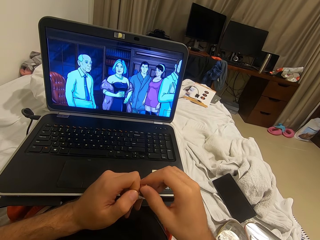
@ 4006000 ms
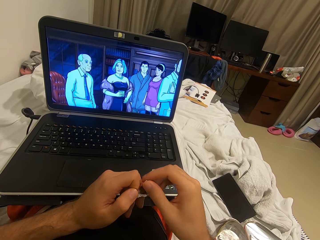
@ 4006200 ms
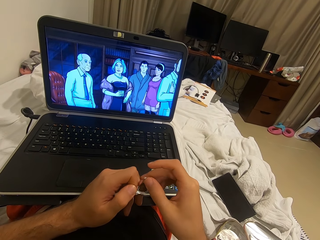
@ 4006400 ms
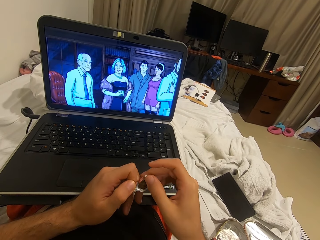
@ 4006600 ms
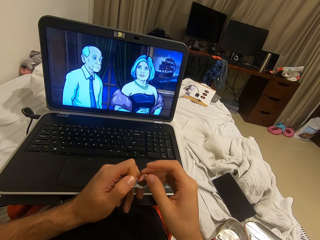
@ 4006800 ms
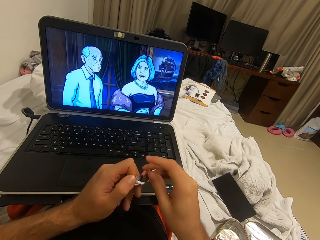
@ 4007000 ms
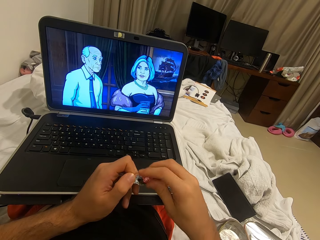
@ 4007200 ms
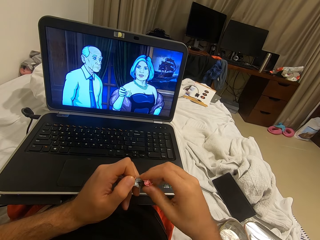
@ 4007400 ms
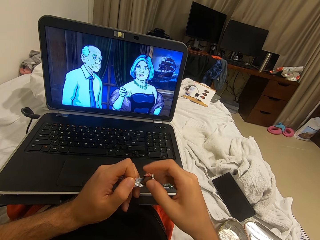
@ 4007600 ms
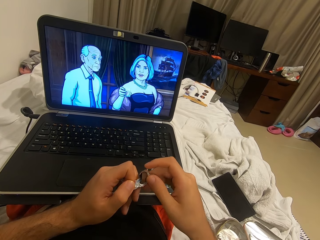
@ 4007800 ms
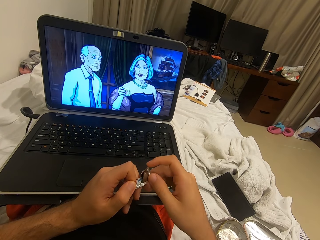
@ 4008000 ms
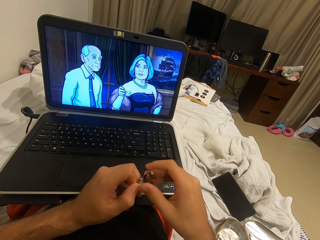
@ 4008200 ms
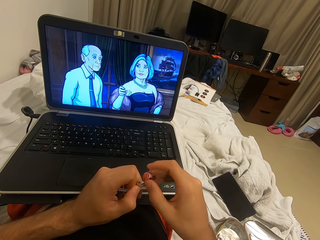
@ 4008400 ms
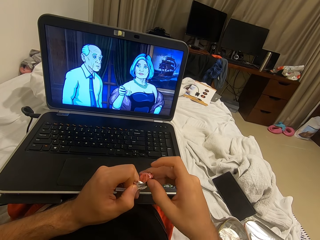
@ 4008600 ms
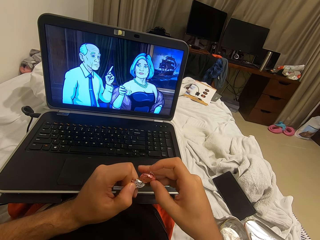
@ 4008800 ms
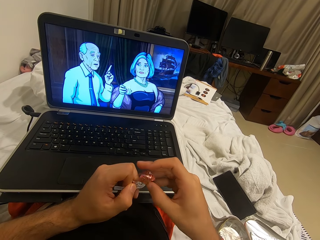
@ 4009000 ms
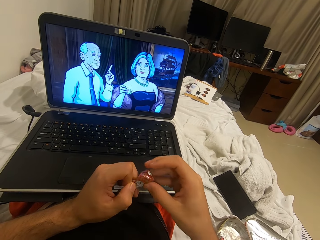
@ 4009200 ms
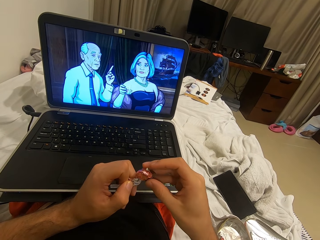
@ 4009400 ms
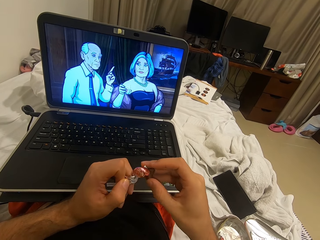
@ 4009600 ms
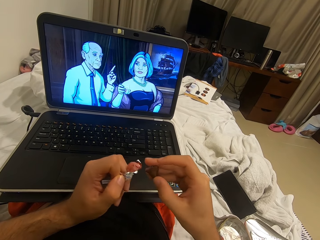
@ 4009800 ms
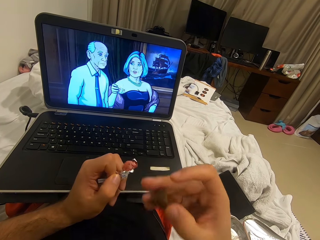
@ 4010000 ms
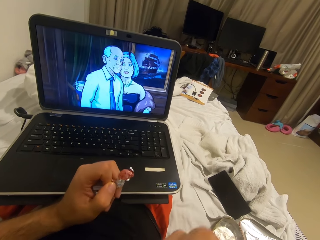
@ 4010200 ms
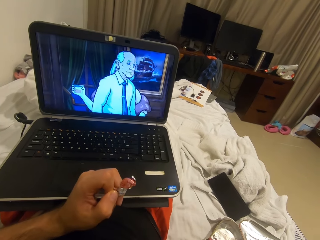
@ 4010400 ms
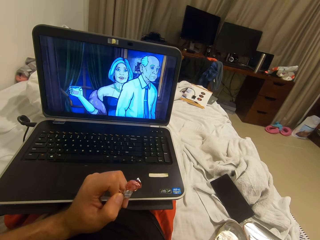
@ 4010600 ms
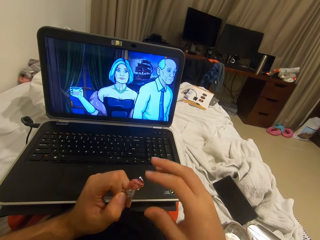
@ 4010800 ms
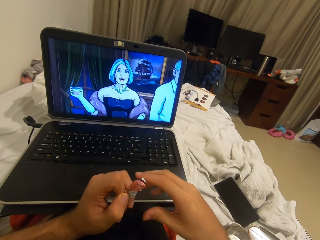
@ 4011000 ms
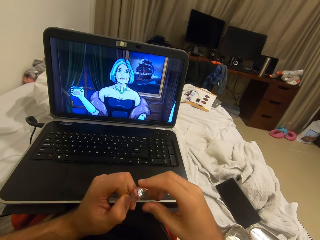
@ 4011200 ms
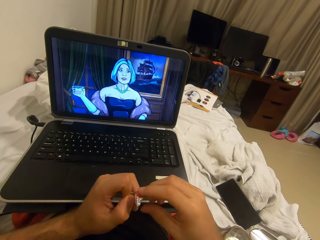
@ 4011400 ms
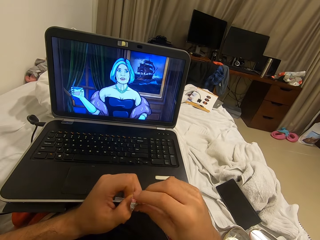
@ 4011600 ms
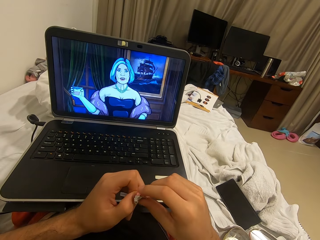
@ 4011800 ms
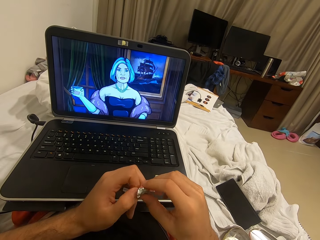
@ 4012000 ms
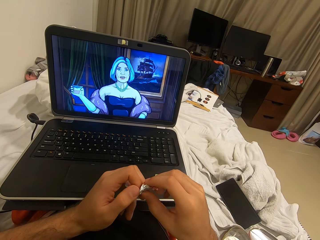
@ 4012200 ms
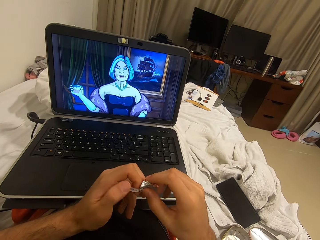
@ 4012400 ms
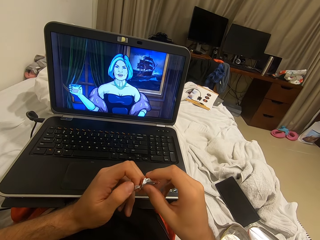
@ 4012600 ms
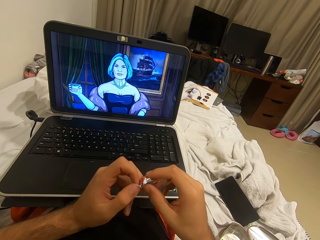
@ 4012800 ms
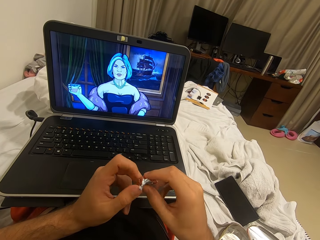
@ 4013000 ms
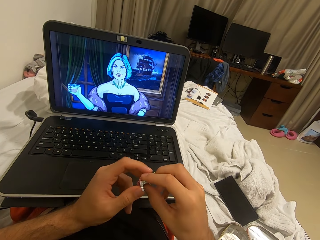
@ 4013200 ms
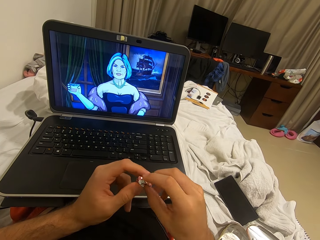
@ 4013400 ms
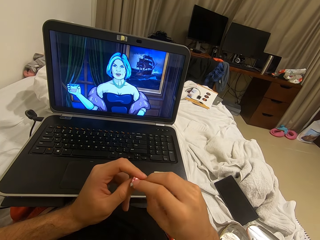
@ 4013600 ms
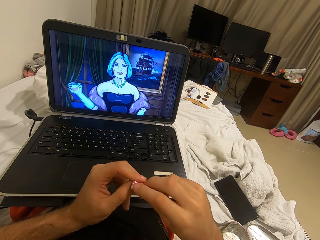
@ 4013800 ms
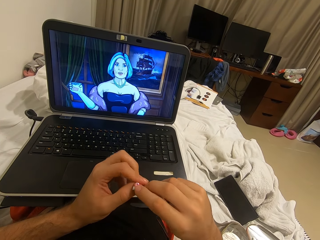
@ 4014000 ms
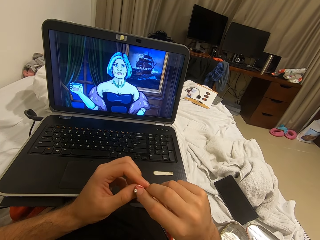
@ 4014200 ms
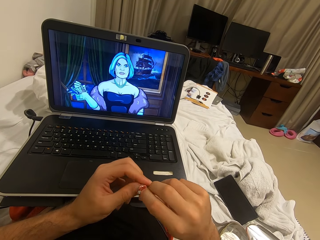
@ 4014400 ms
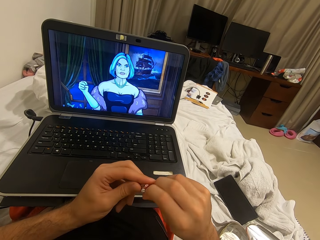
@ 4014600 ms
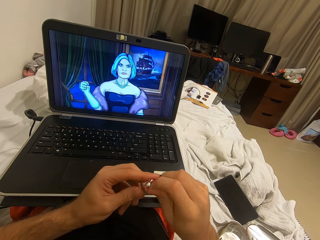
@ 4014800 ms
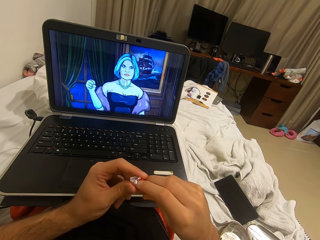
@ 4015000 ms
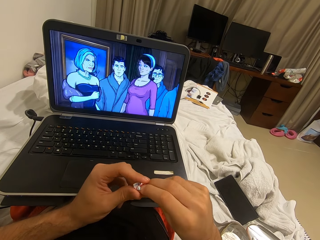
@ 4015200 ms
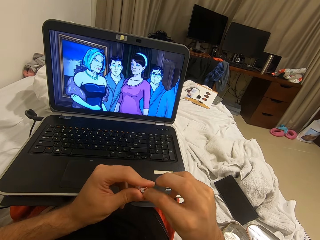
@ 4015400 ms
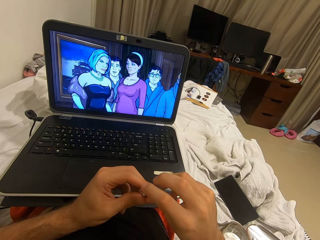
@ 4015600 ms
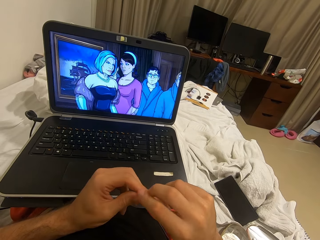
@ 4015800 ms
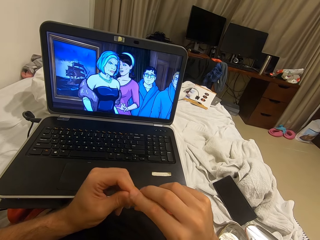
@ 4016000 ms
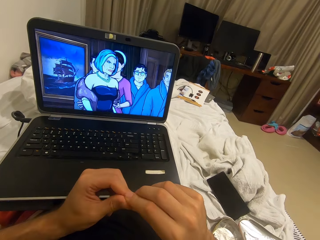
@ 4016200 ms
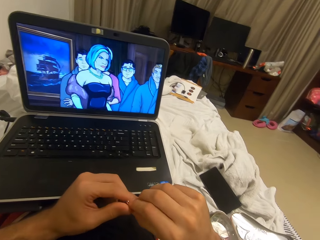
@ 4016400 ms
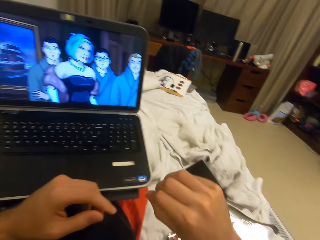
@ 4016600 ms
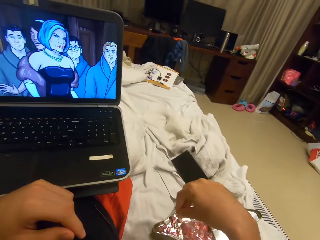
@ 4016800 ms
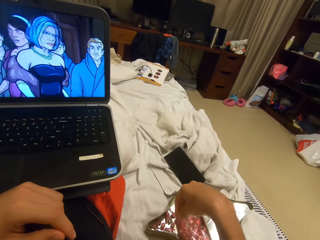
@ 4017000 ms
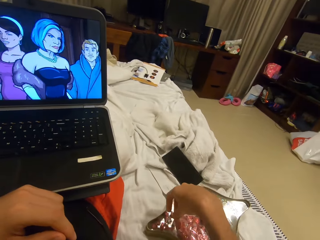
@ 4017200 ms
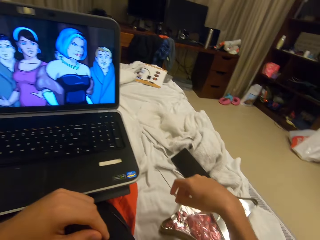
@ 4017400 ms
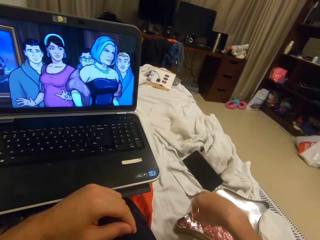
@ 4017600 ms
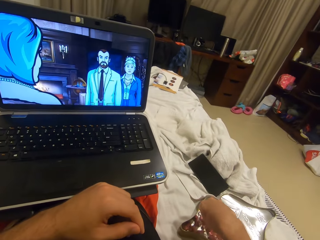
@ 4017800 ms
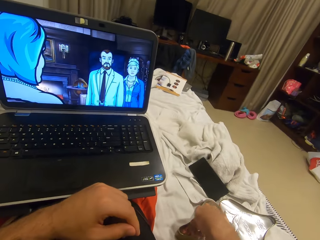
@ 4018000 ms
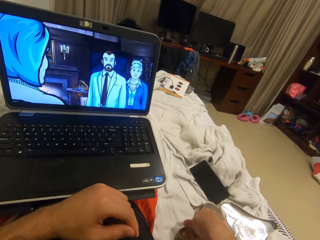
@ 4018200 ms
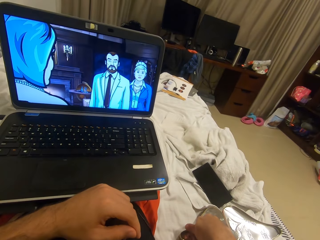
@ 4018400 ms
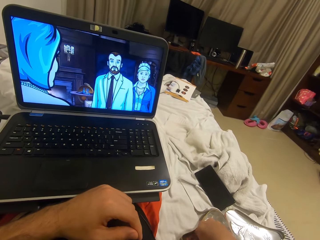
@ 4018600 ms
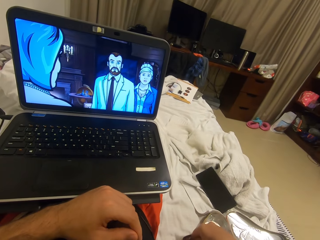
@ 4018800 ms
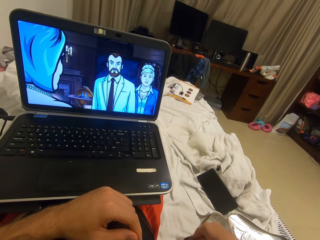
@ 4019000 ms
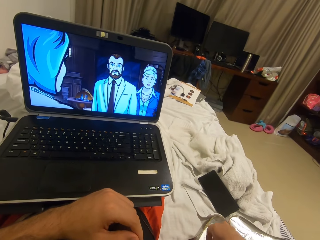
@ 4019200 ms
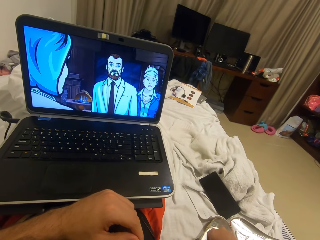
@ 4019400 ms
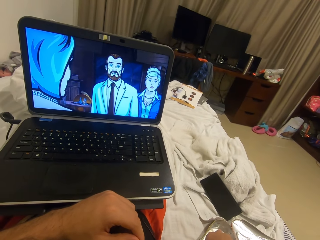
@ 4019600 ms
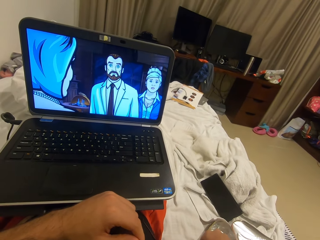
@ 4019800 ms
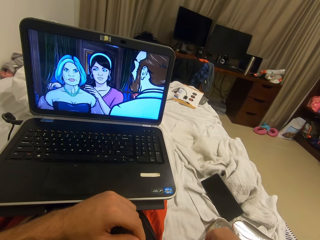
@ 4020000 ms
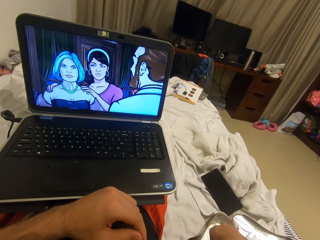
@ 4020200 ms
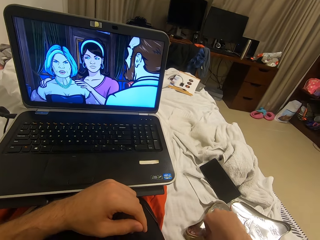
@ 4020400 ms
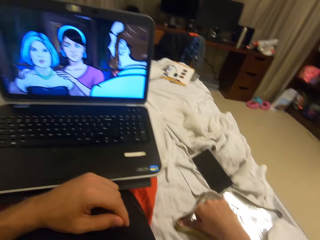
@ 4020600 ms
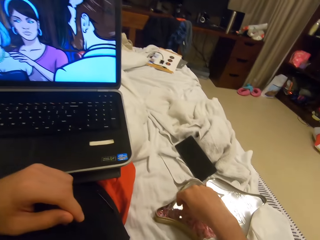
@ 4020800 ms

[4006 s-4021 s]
The camera wearer puts the candy in his mouth. He folds the sweet cover. He drops the candy wrapper in the box of candy.

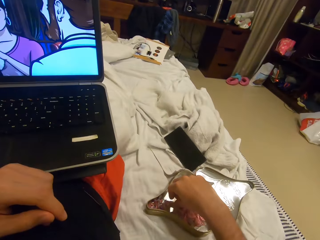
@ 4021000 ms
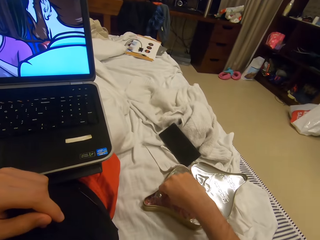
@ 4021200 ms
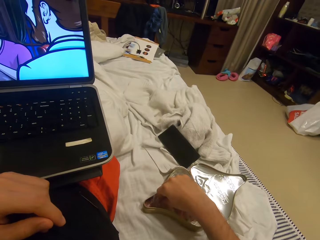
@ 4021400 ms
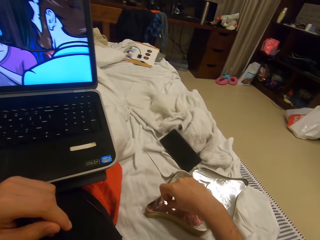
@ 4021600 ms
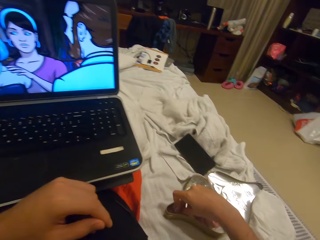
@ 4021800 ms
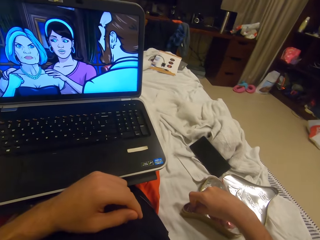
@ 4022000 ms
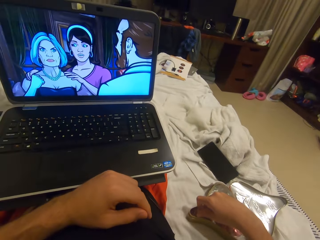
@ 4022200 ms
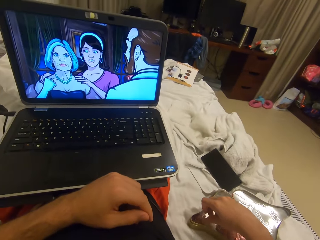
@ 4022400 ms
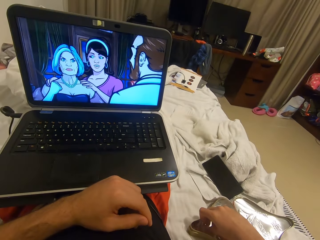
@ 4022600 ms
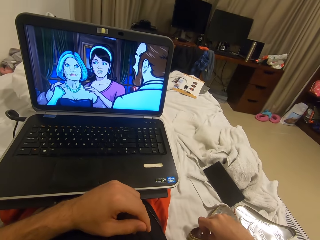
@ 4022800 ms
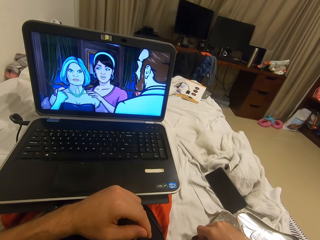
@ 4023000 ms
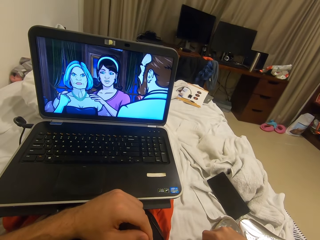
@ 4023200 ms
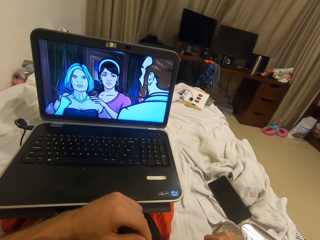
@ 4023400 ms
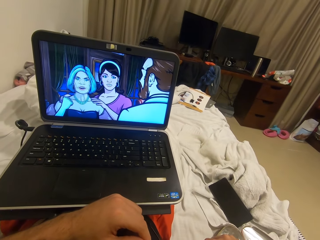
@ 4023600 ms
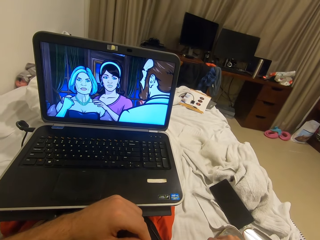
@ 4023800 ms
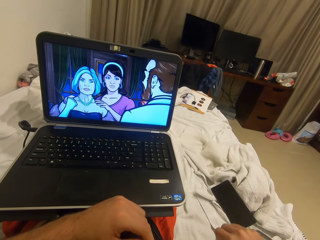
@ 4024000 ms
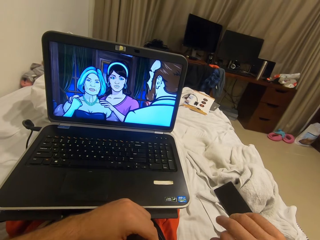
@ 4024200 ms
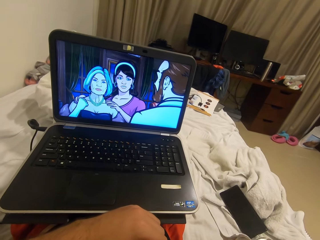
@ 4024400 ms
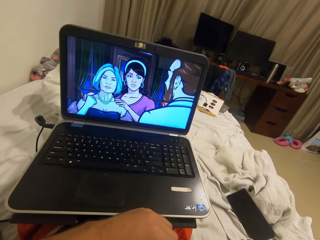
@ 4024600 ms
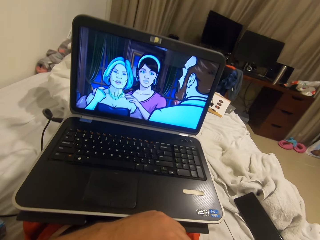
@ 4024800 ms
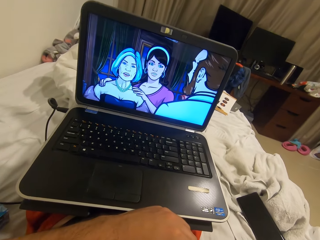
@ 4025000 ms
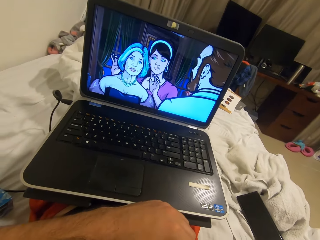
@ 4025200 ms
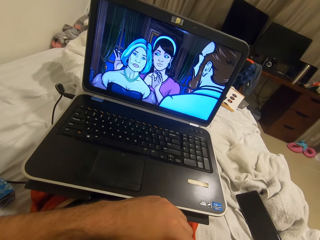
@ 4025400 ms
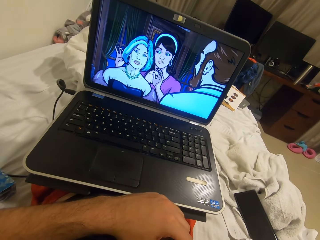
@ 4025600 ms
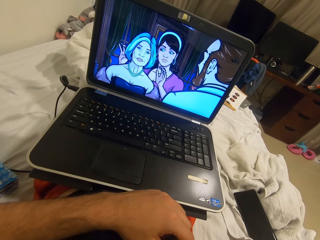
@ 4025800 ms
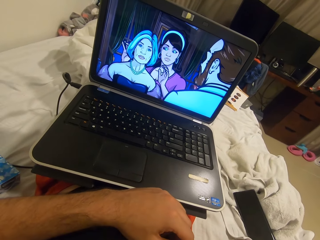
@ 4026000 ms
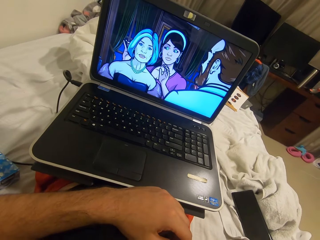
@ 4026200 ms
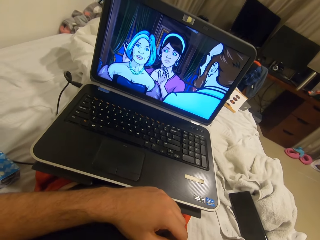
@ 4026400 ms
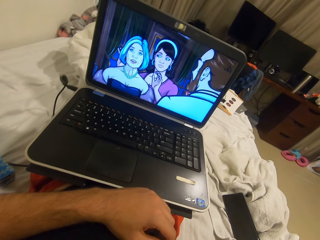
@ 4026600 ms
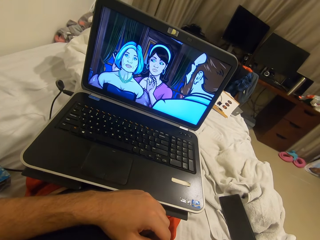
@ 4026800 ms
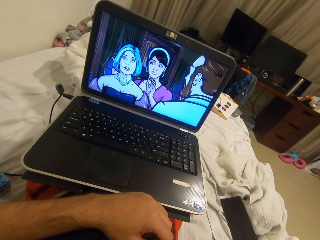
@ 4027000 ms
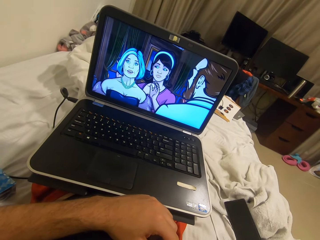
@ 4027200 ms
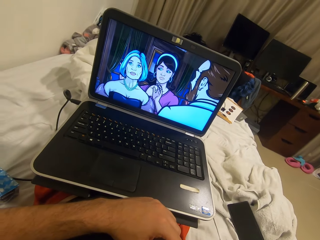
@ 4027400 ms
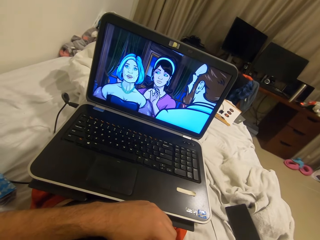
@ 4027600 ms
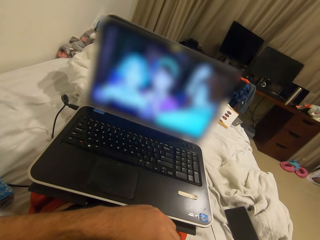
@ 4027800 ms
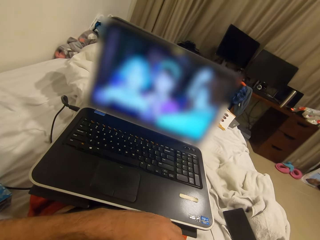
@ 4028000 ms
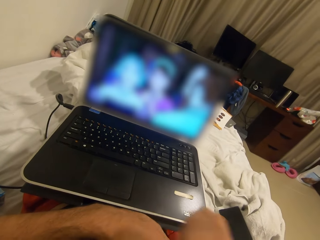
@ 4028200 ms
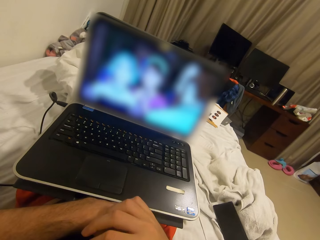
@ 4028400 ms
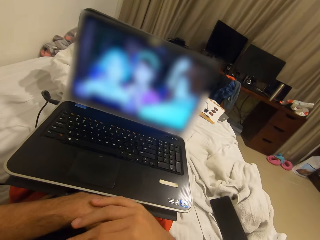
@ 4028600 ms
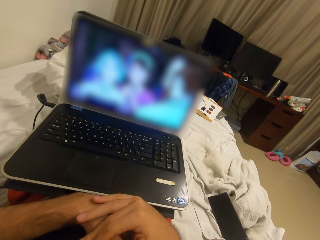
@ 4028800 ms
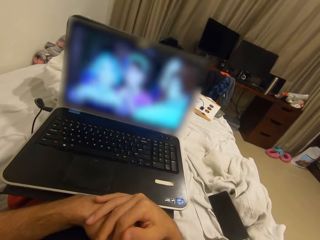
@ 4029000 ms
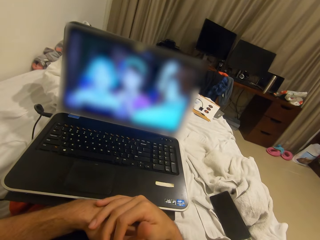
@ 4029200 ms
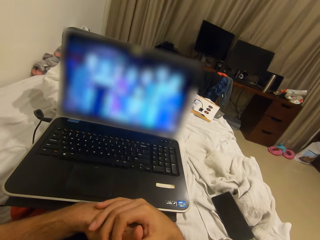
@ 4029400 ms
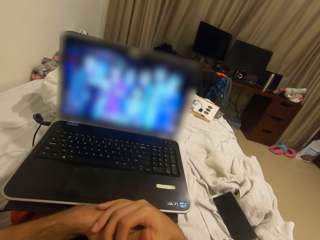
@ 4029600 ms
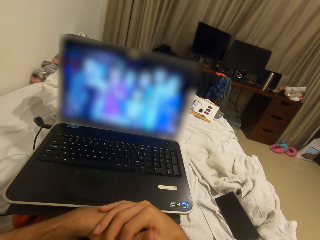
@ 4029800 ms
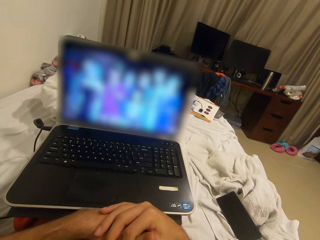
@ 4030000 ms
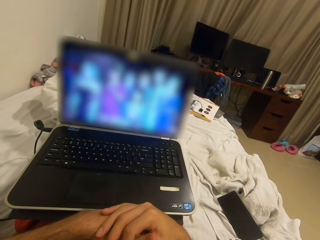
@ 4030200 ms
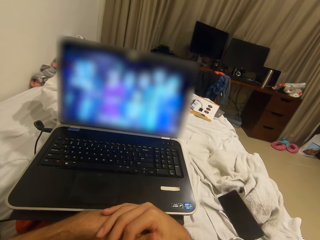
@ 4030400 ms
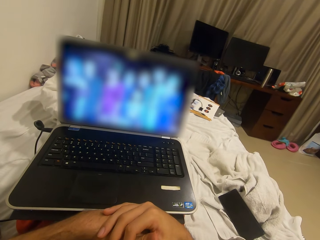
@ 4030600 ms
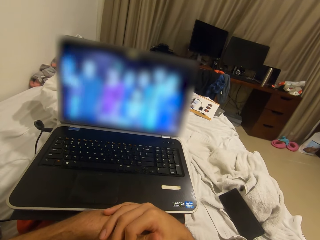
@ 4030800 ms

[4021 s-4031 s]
The camera wearer touches the sweets on the sweet holder box.
